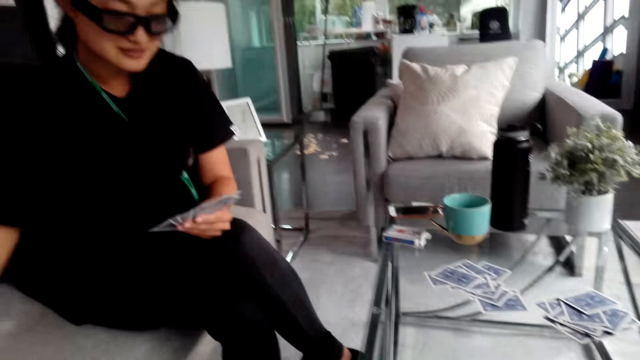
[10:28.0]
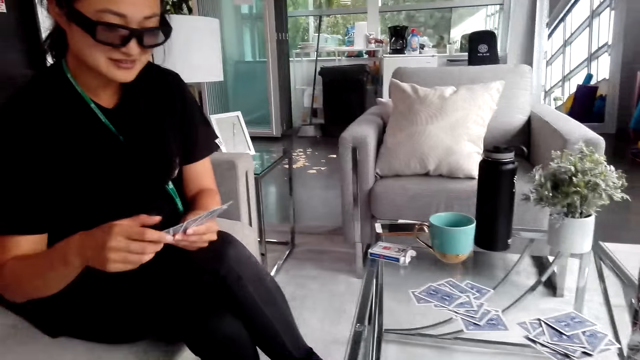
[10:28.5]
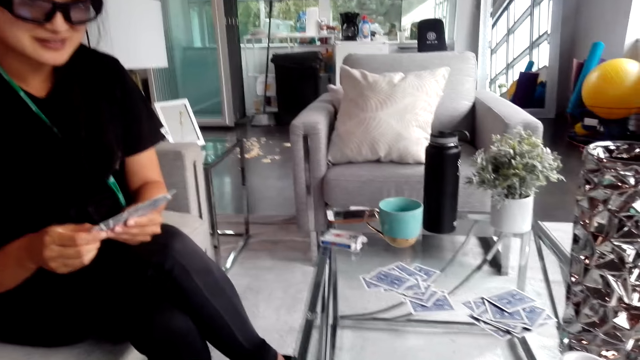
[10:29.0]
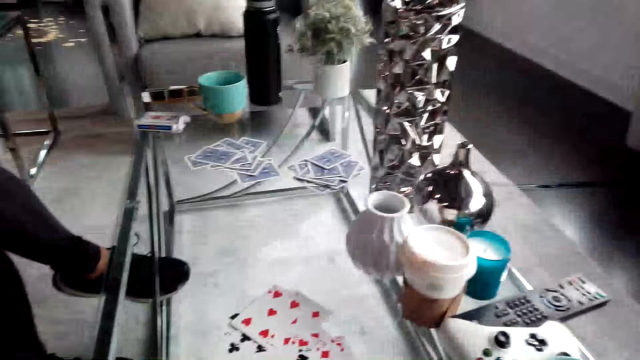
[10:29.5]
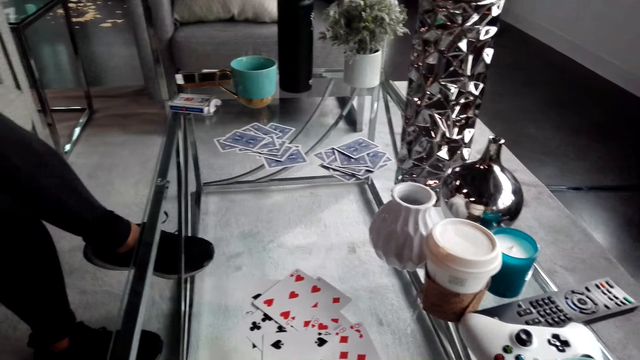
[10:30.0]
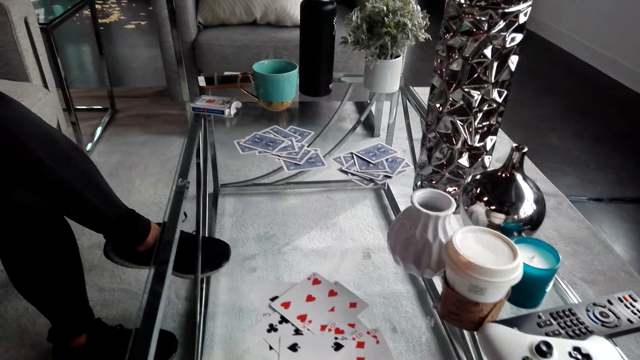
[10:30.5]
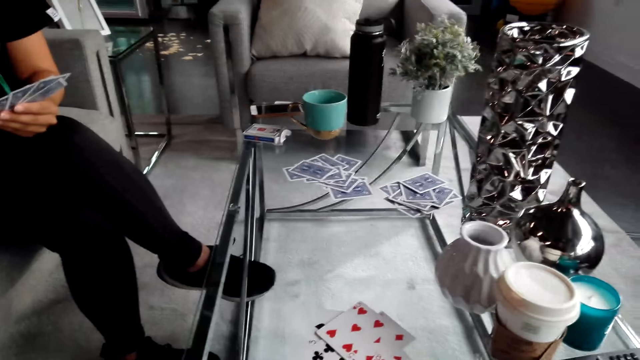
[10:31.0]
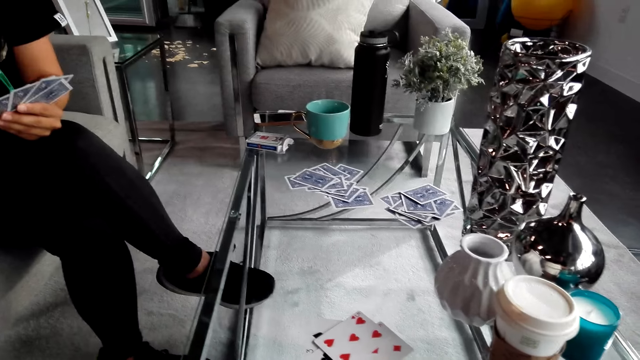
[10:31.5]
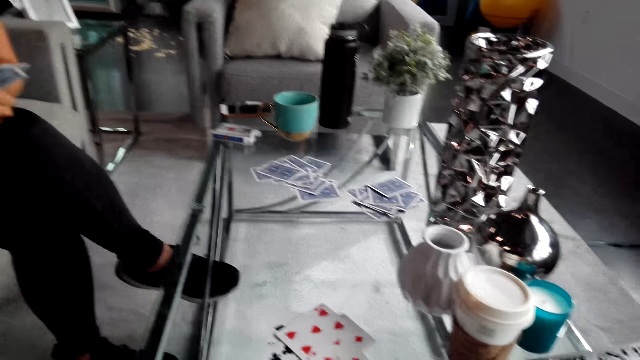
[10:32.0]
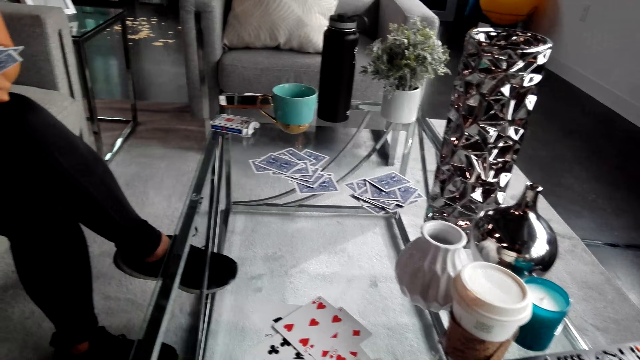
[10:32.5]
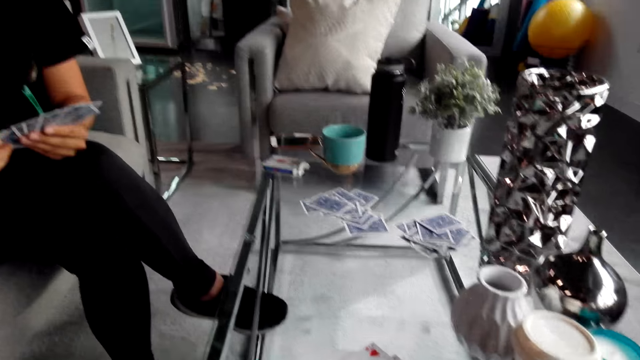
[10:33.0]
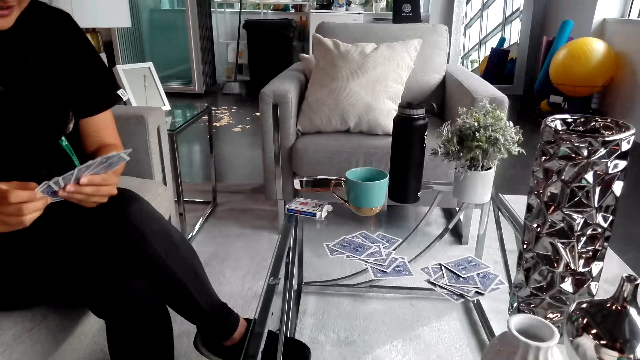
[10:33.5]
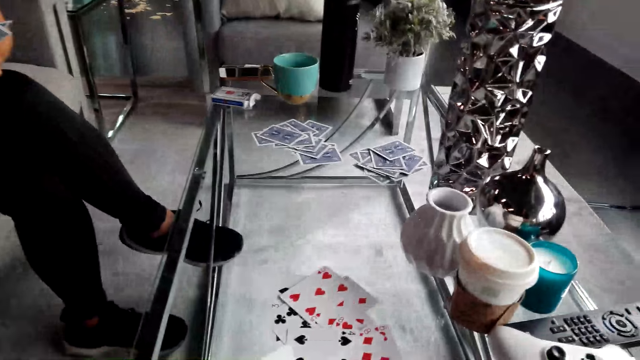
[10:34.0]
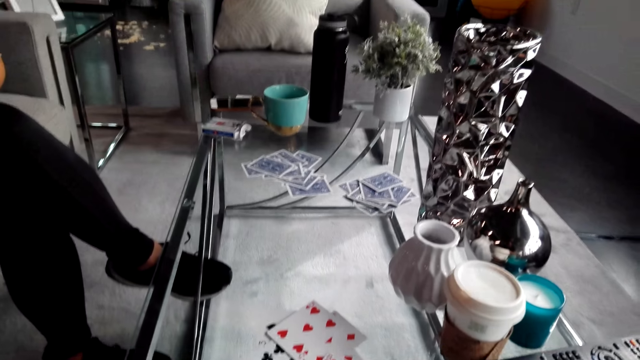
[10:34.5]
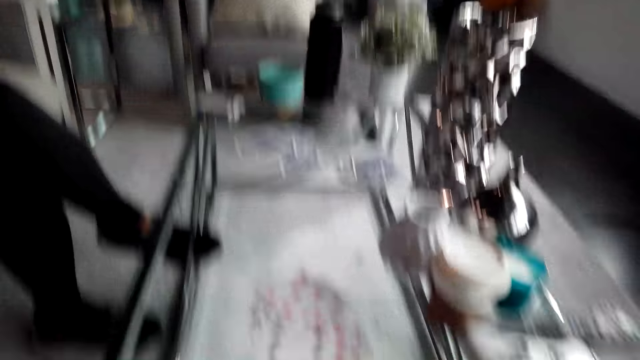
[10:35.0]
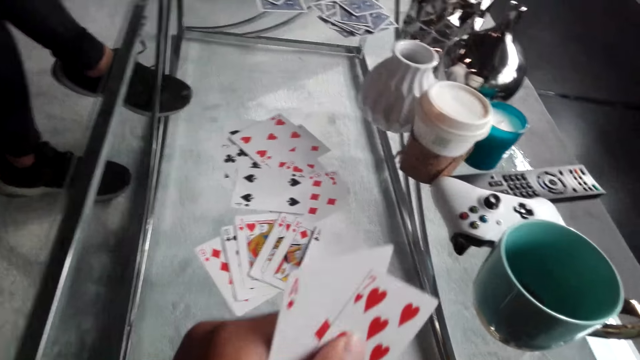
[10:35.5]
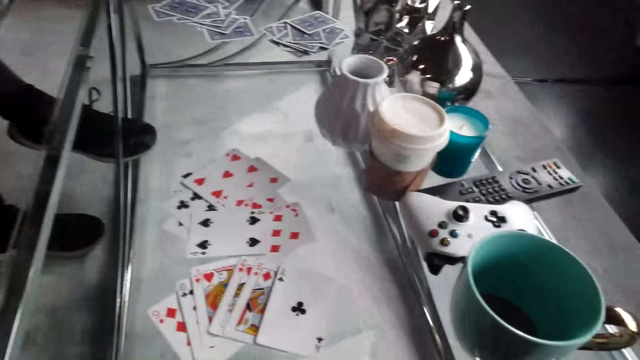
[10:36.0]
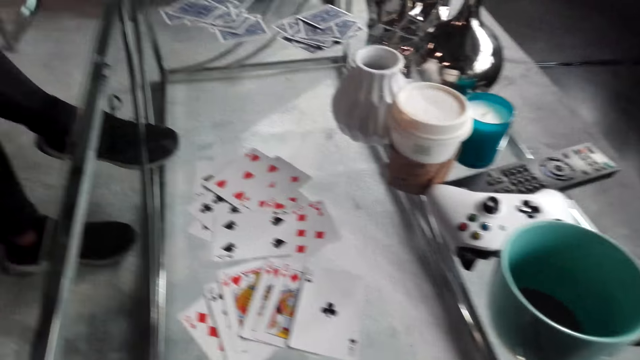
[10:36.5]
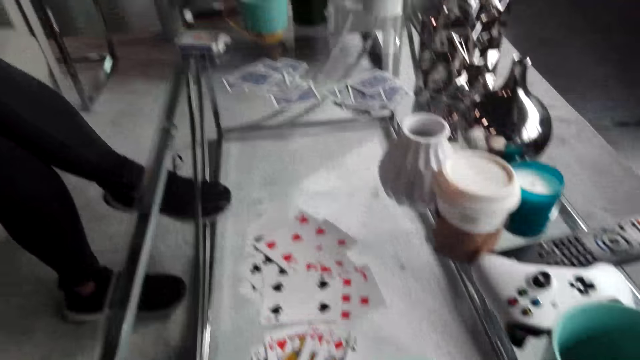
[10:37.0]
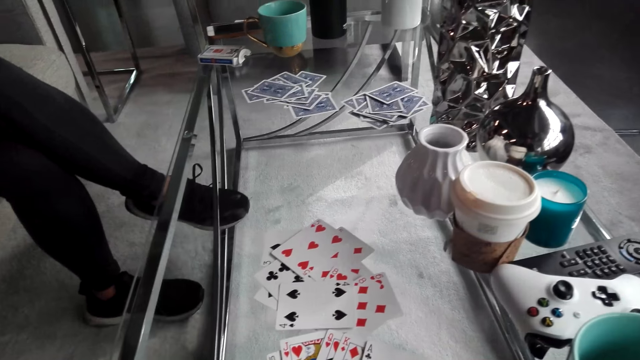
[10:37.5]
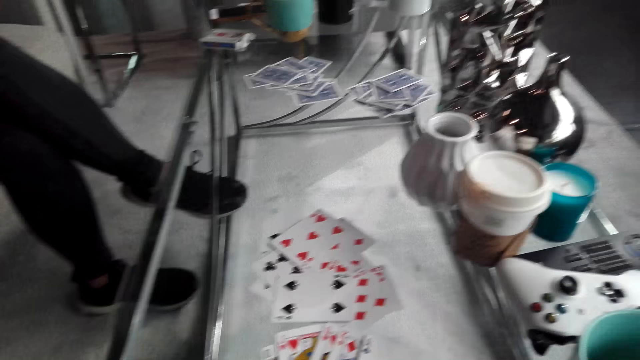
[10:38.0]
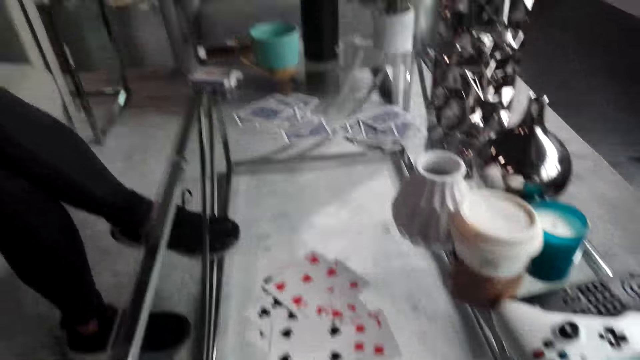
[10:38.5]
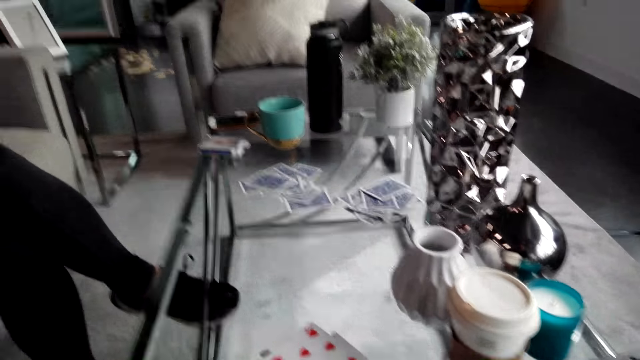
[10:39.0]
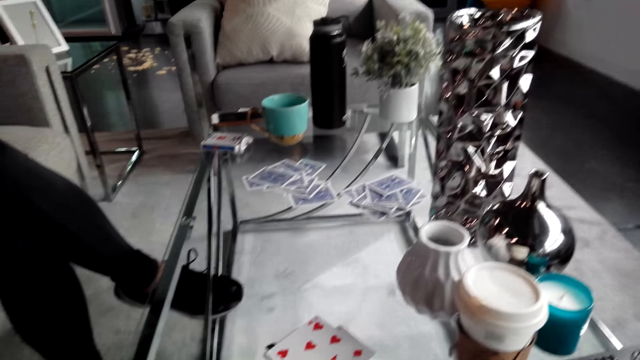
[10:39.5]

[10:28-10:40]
A woman puts playing cards on the table. The camera wearer places the card on the table. They turn around and look at the woman. The woman converses with the camera wearer and holds playing cards. The camera wearer turns around, holds playing cards, and turns around. The woman converses with the camera wearer. The camera wearer looks at the cards.

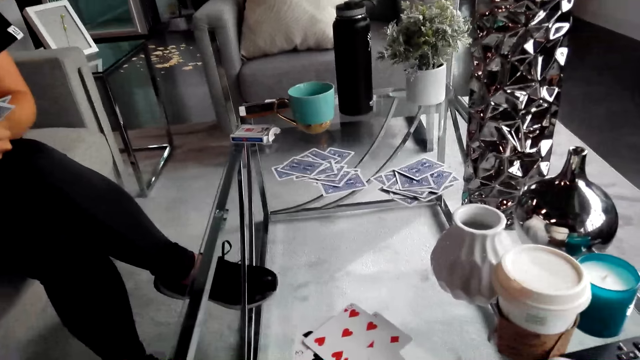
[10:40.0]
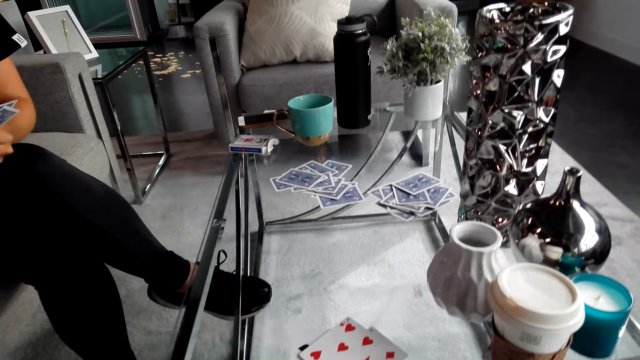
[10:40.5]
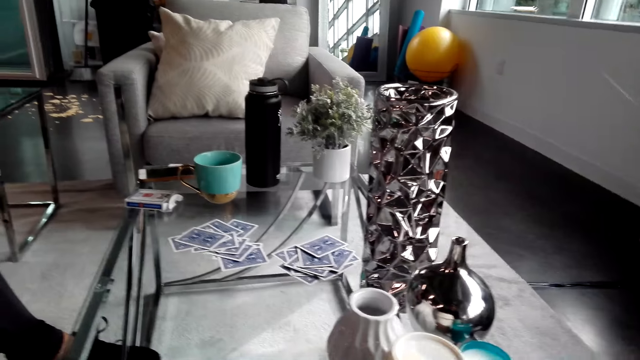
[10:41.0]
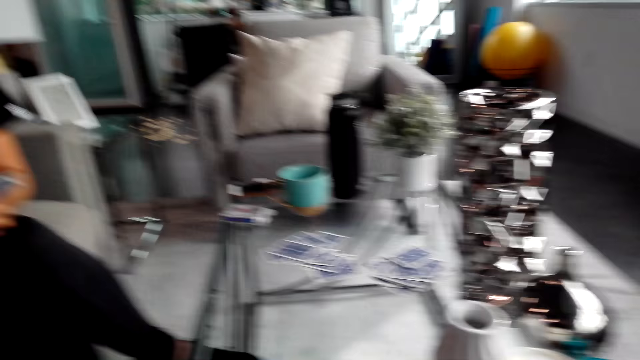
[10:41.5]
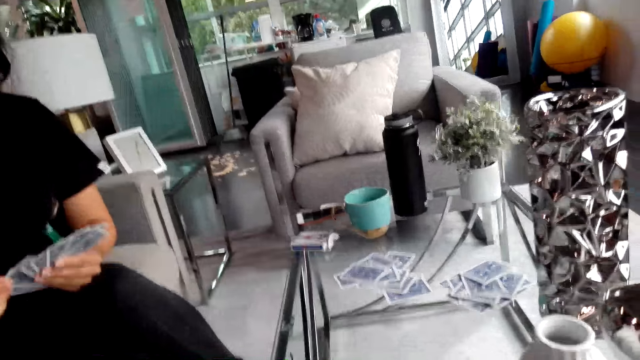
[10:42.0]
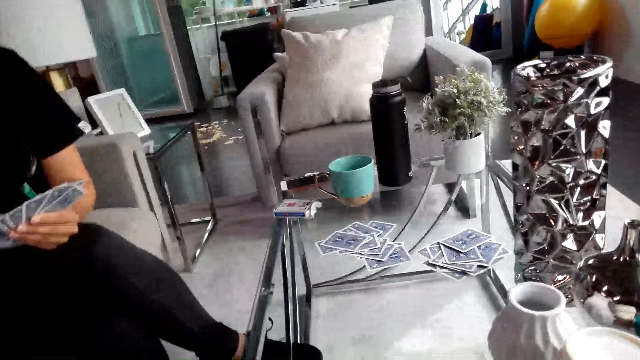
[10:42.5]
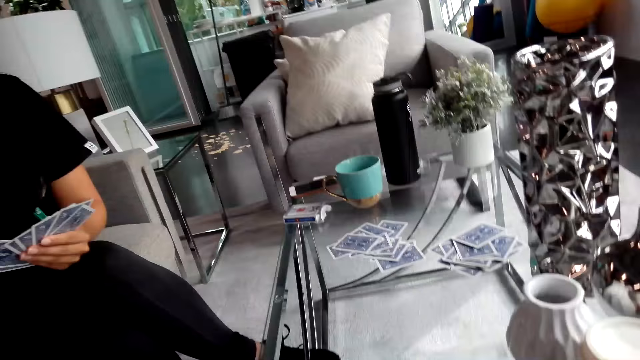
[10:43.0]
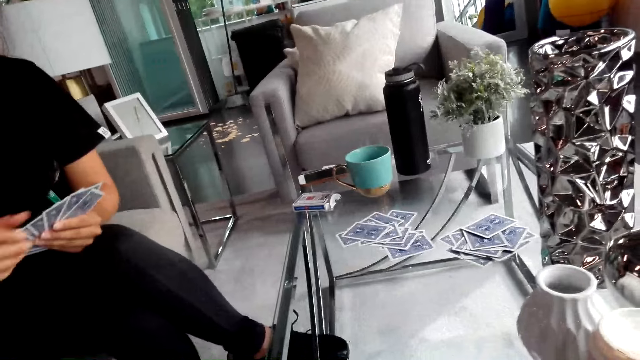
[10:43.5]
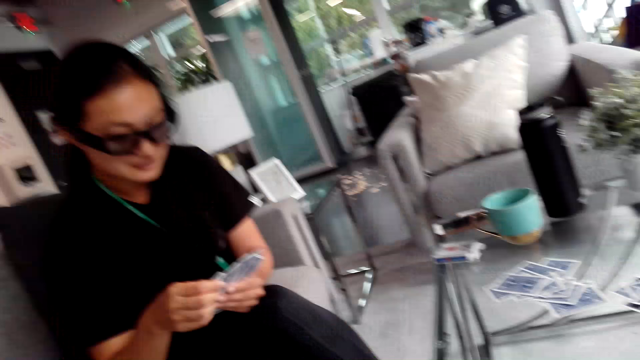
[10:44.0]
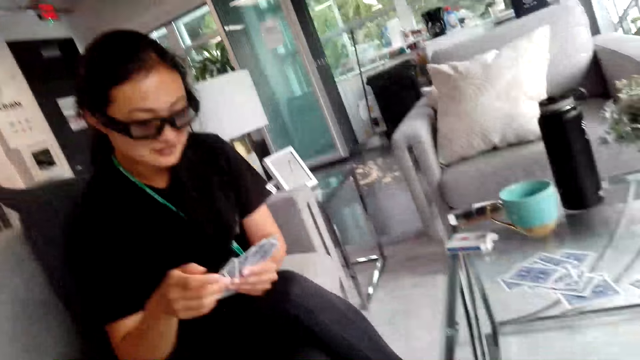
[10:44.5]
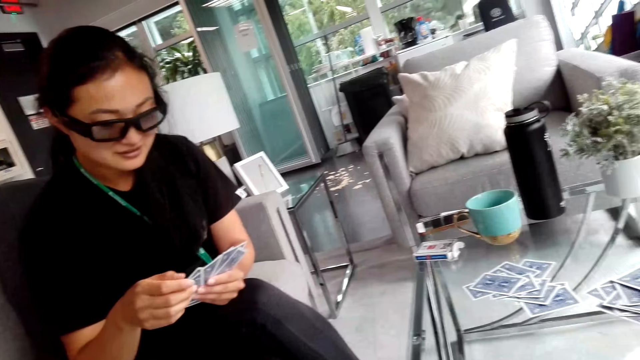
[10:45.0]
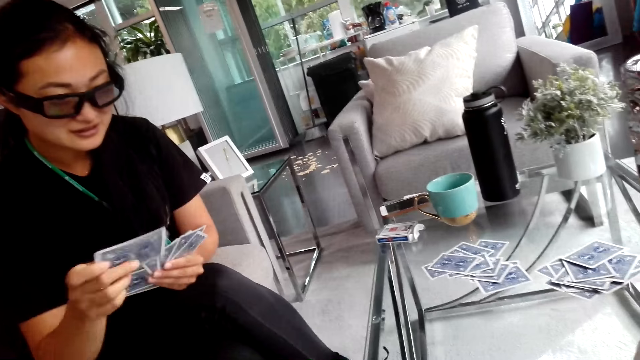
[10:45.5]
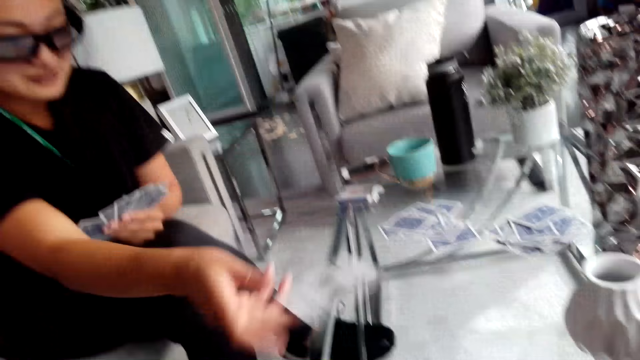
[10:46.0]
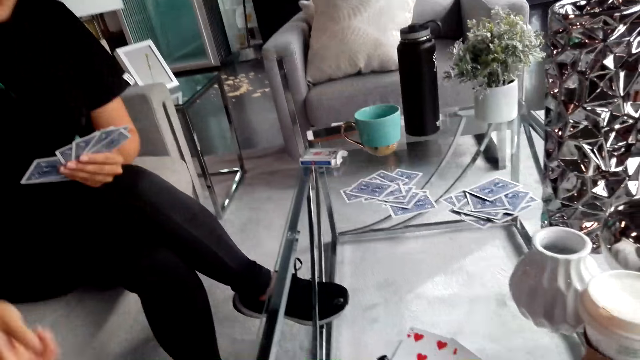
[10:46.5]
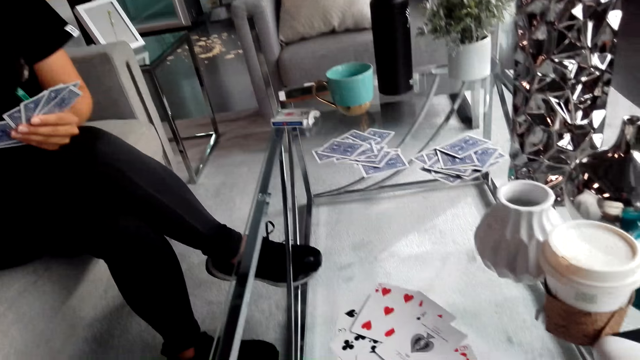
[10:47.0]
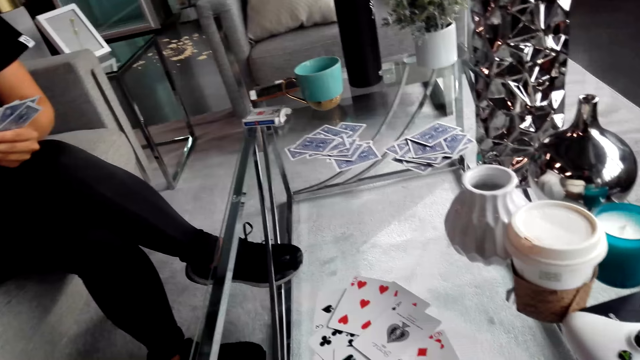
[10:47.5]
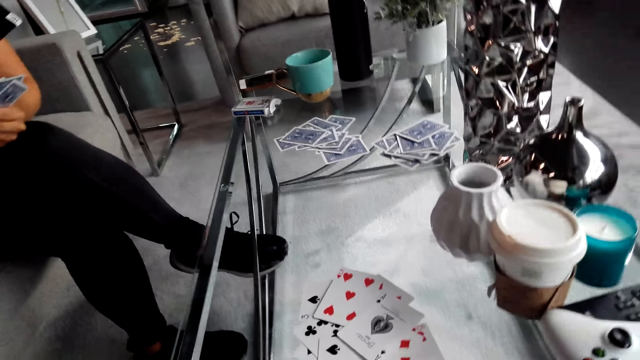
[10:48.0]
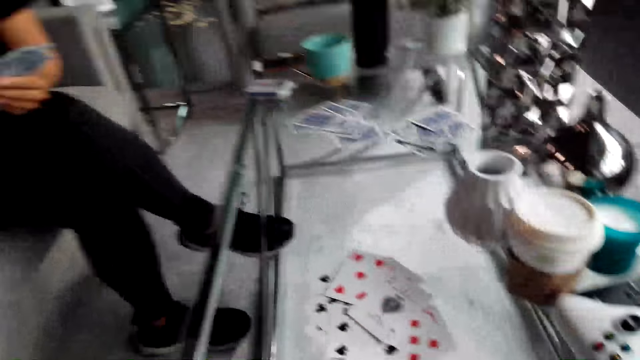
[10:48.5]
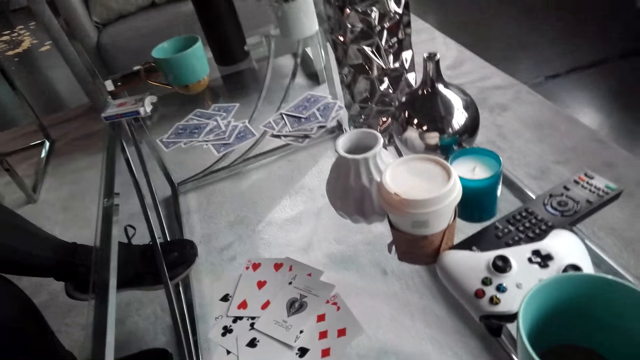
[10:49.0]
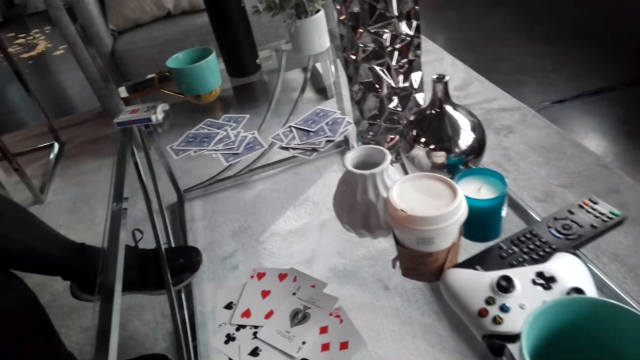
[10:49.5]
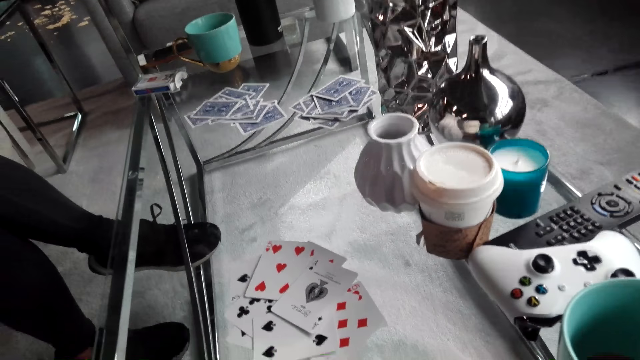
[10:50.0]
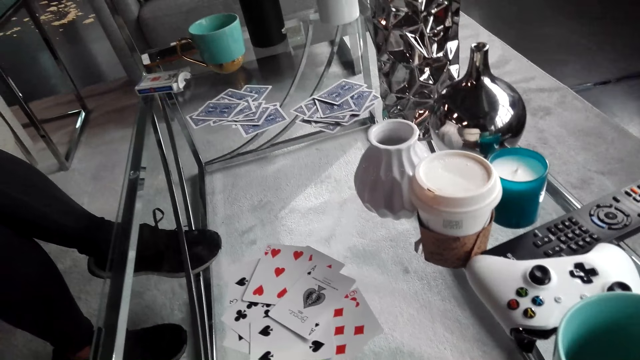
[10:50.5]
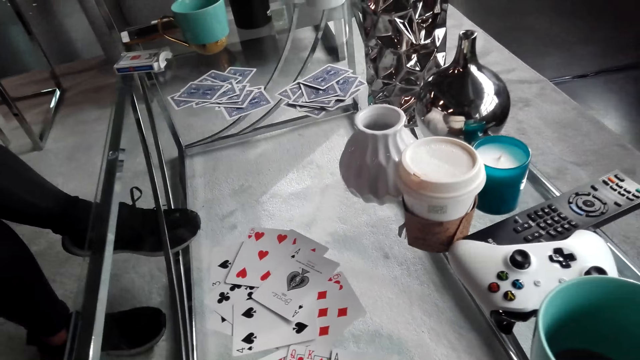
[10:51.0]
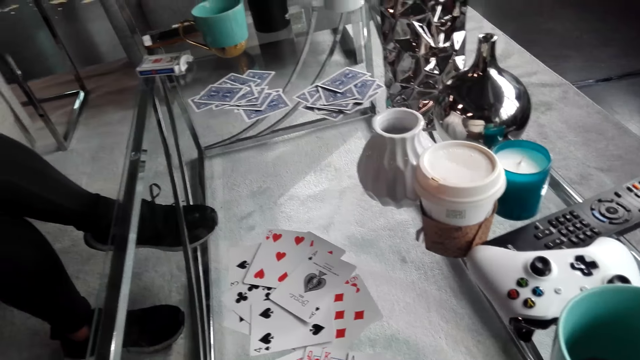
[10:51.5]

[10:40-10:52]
The camera wearer converses with a woman. The woman holds playing cards and looks at the cards. The camera wearer turns around. The woman holds playing cards. The camera wearer looks at the woman. The woman puts playing cards on the table. The camera wearer converses with the woman and turns around. The woman converses with the camera wearer.
